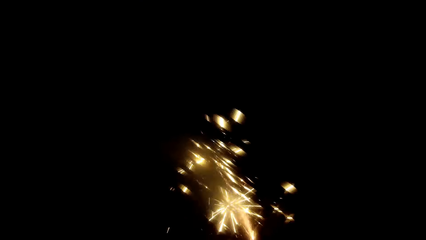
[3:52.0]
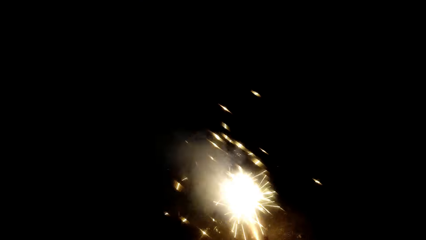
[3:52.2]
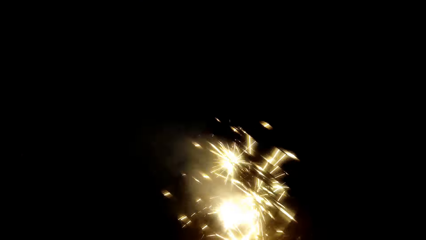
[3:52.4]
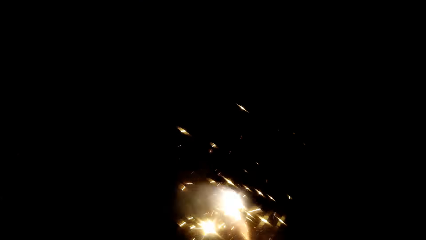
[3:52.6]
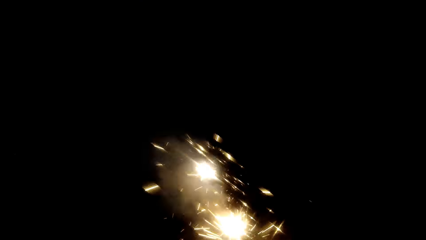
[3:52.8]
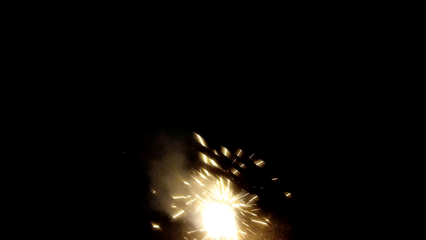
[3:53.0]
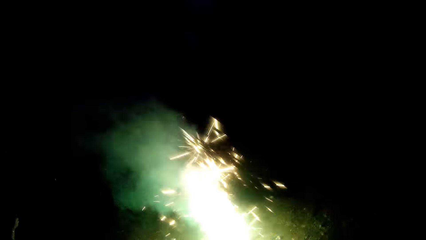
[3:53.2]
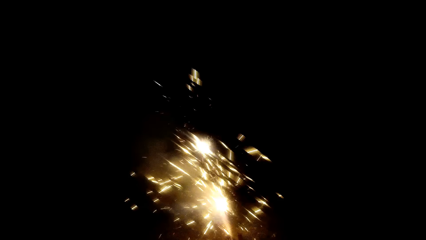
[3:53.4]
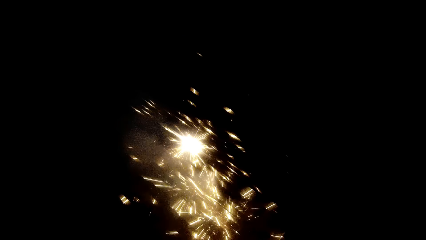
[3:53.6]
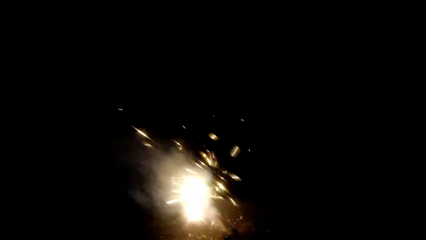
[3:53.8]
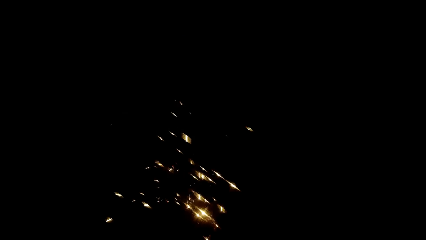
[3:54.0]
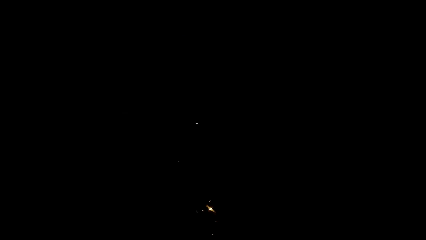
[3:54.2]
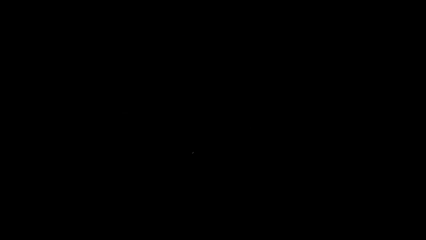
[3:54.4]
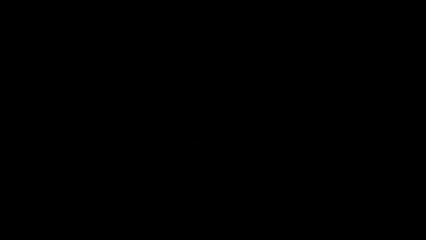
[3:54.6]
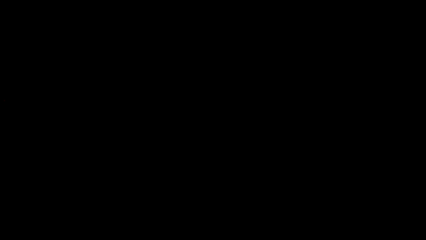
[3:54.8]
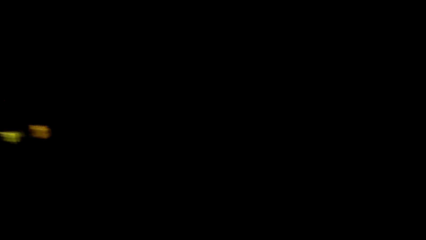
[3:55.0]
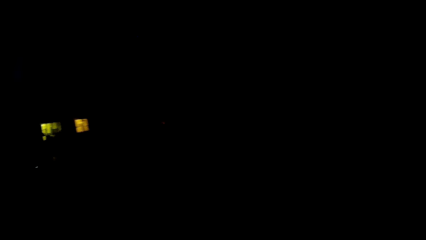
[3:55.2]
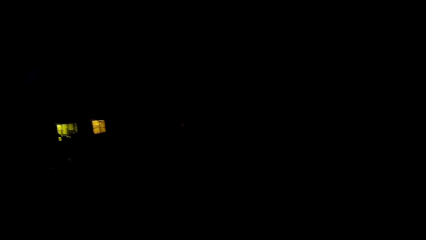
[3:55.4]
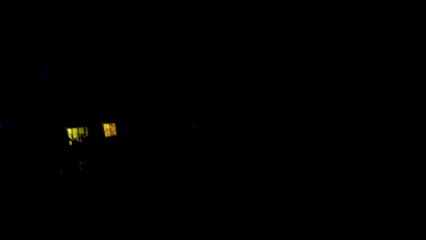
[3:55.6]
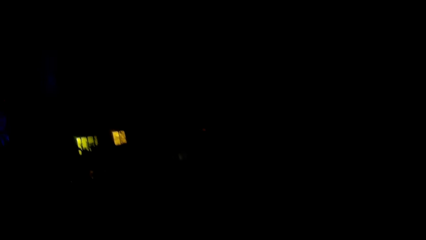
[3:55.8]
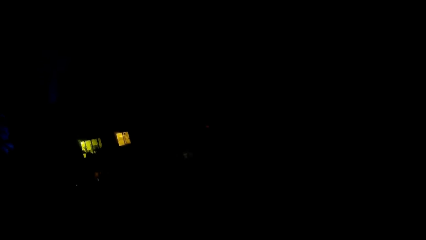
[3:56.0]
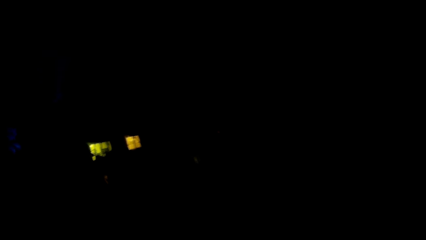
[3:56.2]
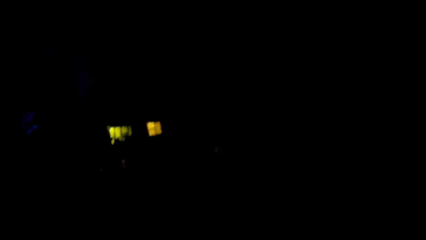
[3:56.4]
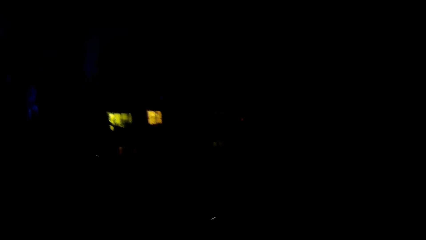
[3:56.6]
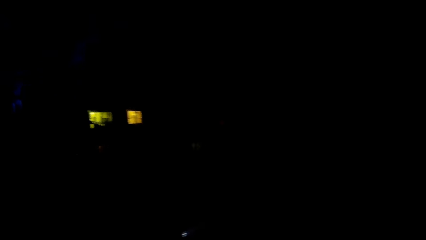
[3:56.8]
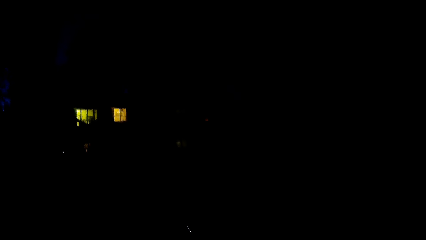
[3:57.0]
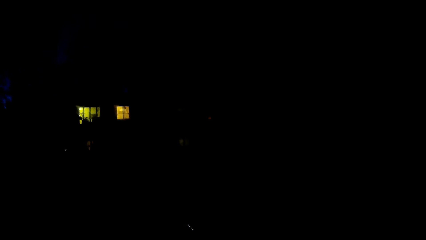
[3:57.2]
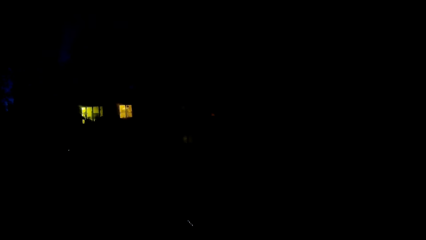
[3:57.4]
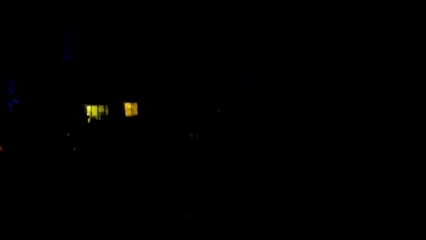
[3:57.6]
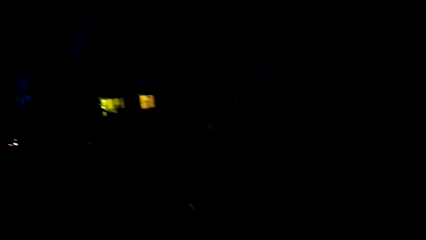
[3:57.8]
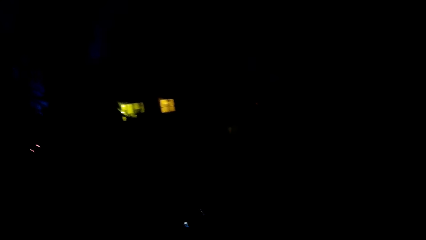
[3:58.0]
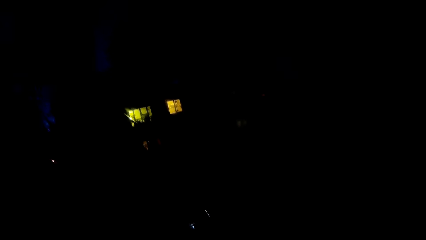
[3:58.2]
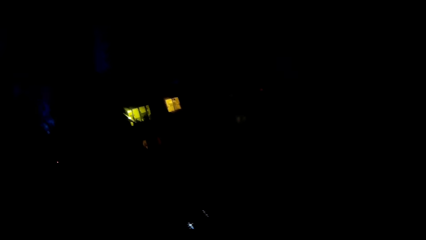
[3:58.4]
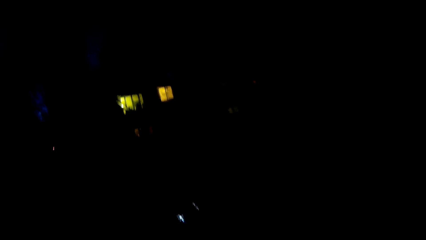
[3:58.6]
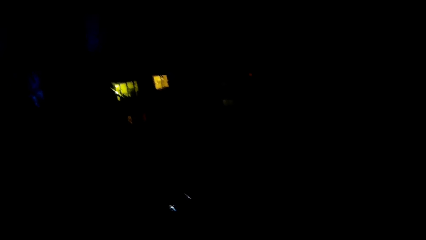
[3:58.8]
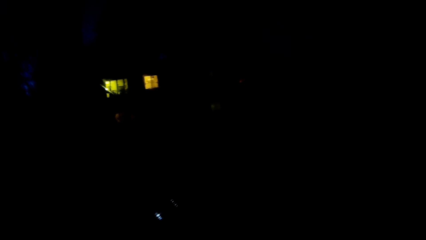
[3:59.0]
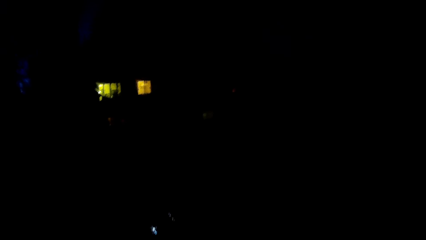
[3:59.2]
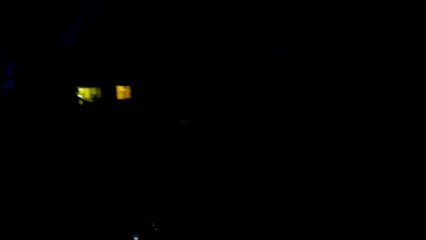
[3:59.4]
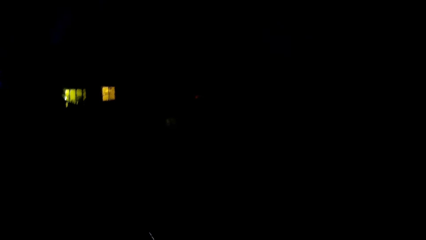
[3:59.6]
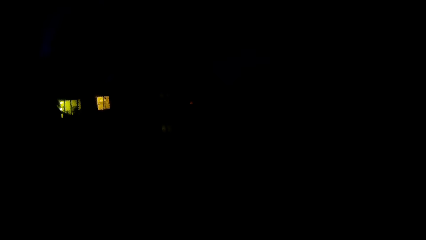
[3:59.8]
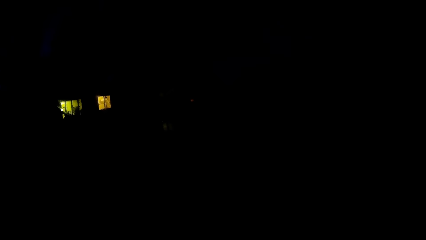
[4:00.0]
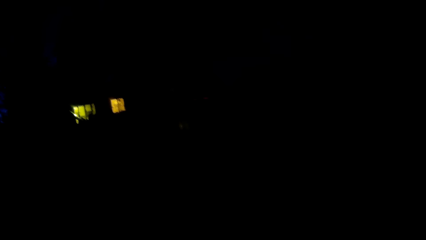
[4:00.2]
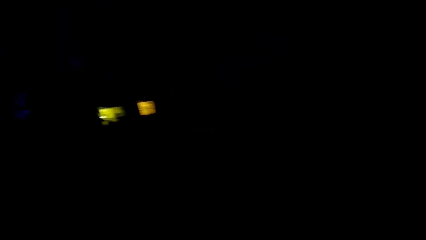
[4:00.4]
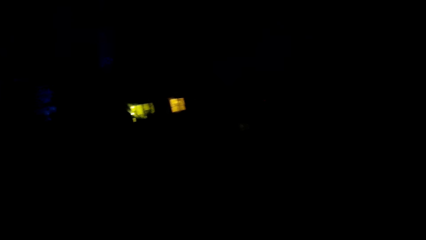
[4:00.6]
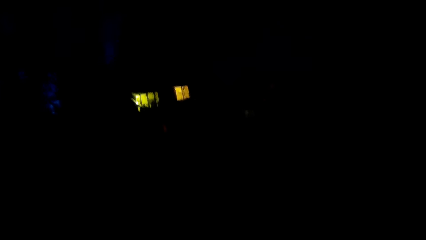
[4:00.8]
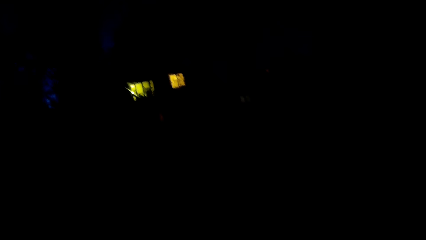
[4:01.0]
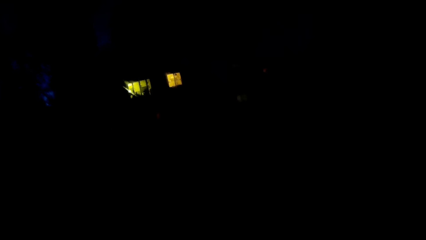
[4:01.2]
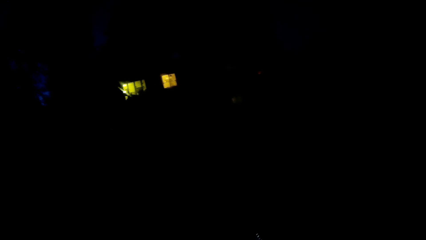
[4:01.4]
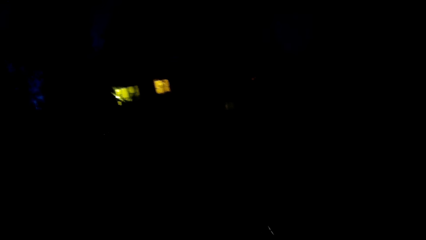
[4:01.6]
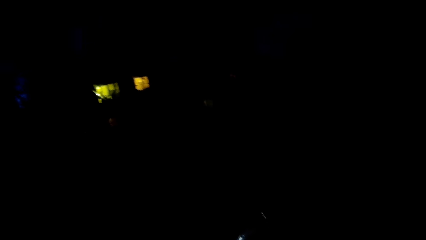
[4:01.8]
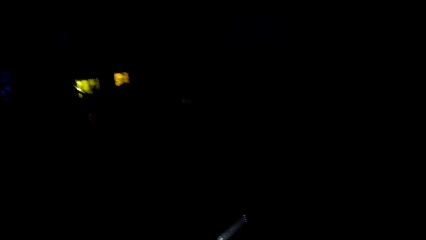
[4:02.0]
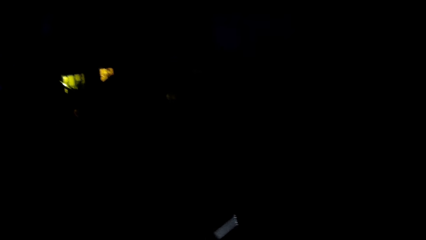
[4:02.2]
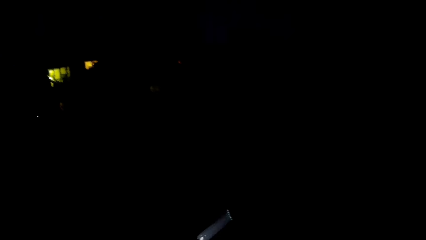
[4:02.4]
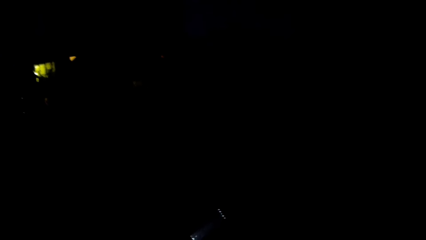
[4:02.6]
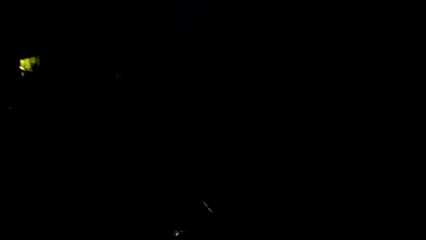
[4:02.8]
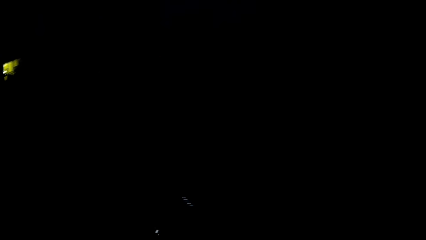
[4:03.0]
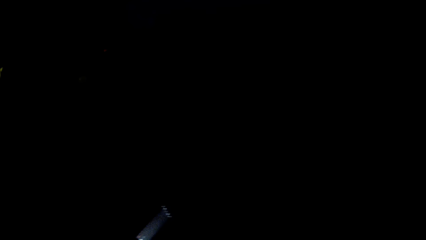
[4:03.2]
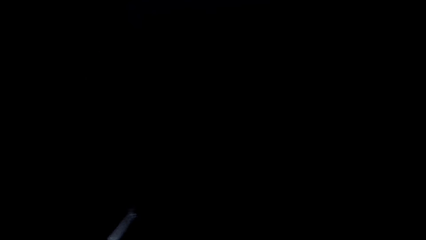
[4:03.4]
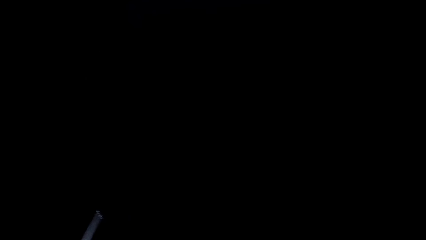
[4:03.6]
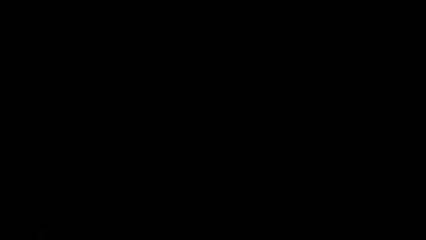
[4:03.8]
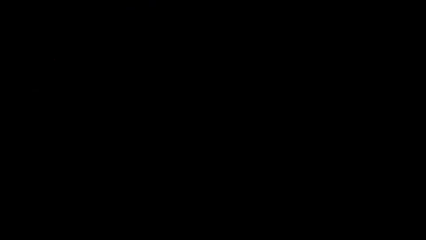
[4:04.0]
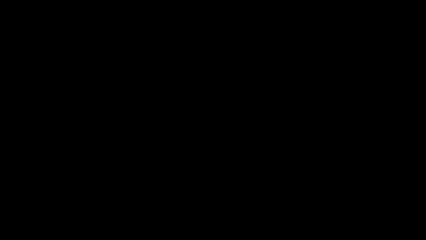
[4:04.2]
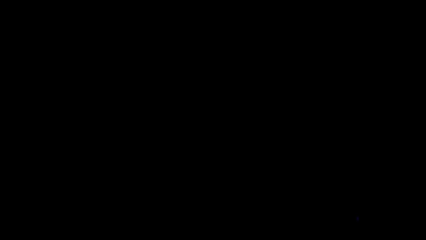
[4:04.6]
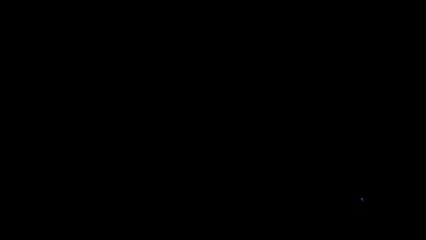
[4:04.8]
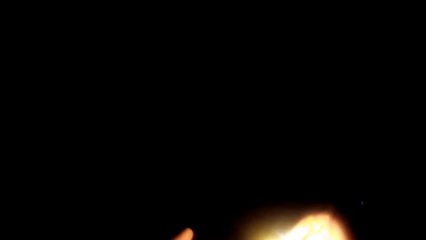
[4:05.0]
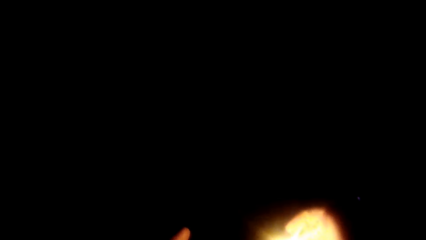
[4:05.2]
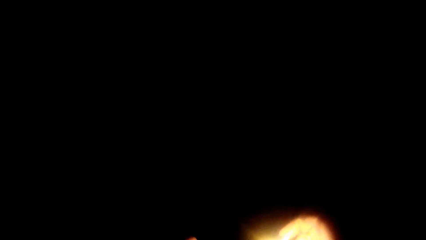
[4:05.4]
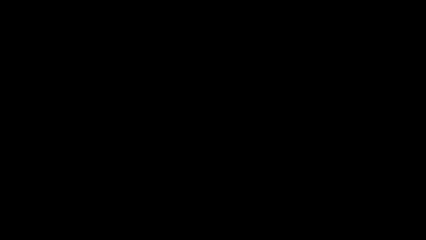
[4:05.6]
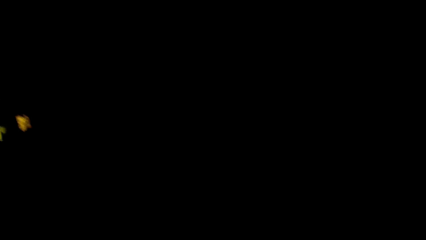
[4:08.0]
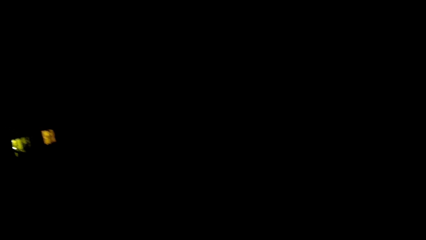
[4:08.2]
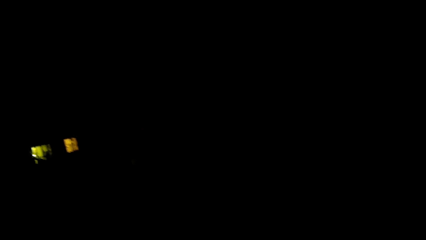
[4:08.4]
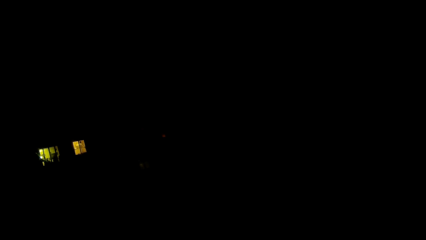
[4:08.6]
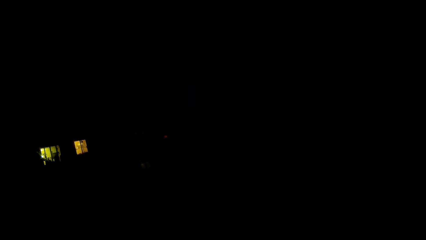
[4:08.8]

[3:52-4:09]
The camera wearer stares around in the darkness. They dialogue with a woman.
